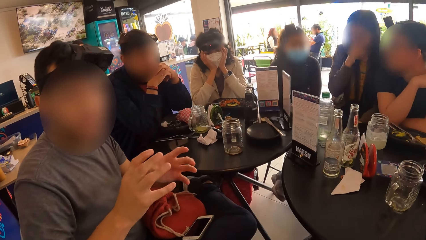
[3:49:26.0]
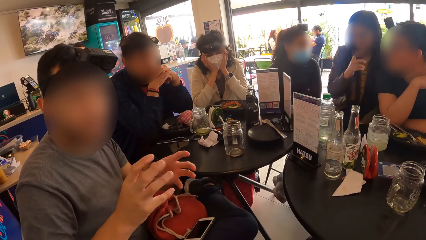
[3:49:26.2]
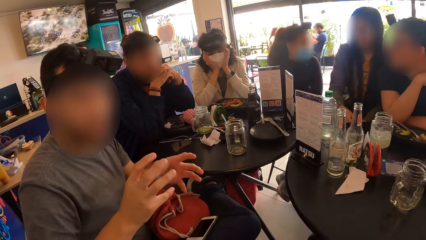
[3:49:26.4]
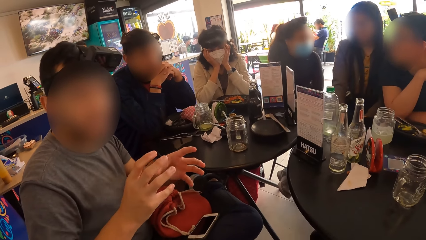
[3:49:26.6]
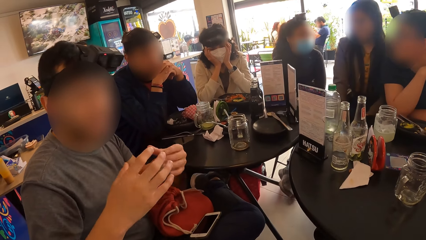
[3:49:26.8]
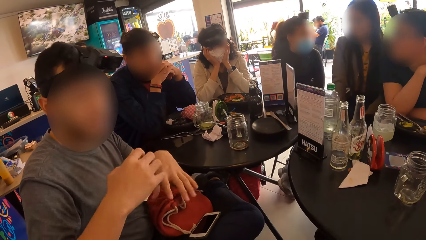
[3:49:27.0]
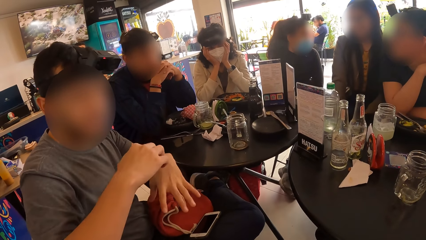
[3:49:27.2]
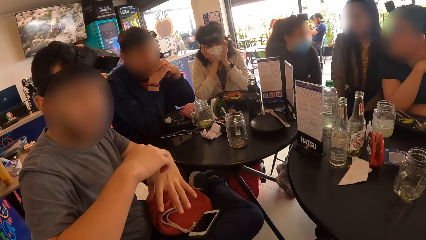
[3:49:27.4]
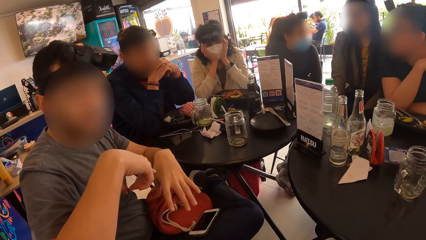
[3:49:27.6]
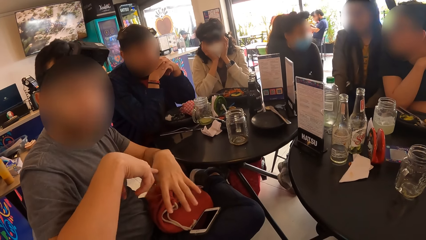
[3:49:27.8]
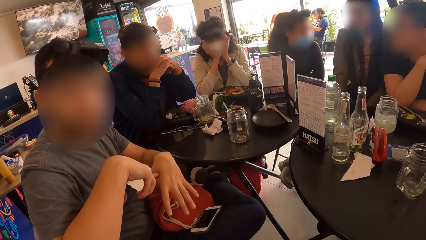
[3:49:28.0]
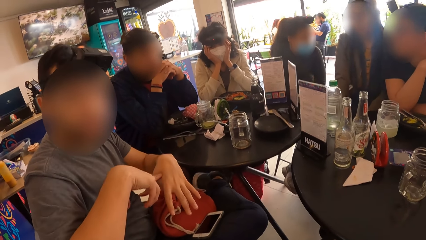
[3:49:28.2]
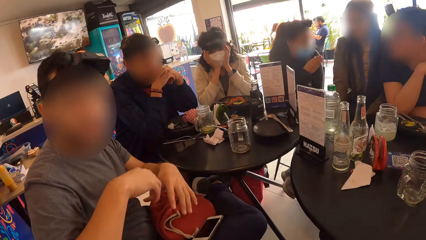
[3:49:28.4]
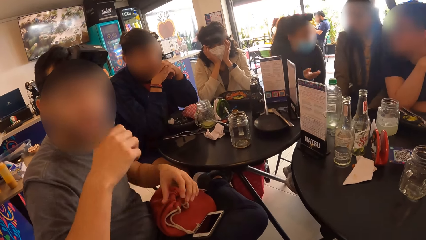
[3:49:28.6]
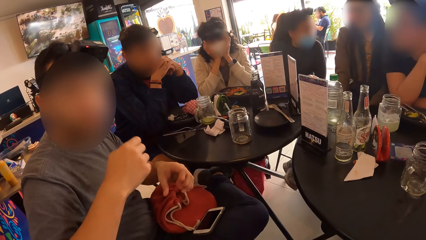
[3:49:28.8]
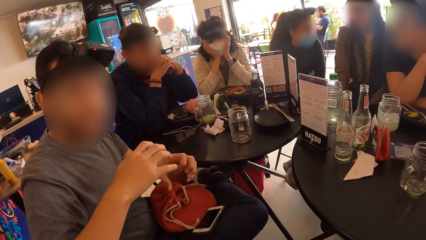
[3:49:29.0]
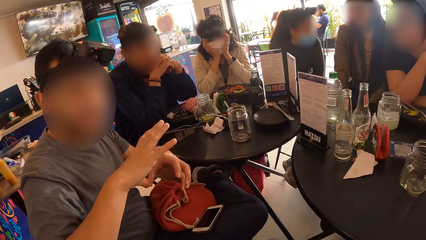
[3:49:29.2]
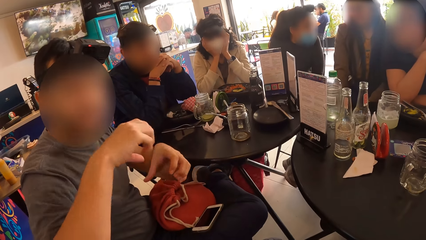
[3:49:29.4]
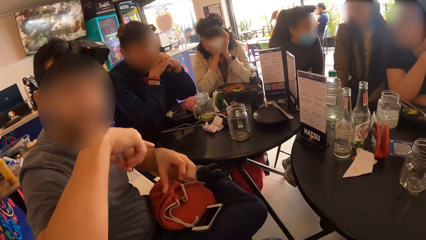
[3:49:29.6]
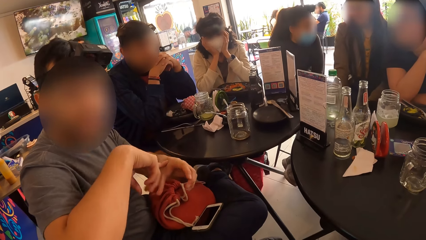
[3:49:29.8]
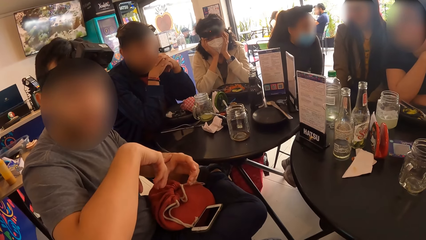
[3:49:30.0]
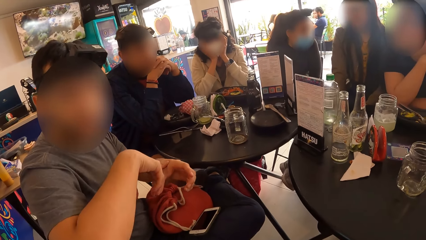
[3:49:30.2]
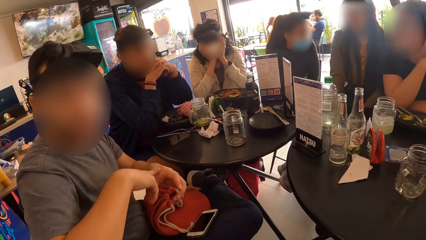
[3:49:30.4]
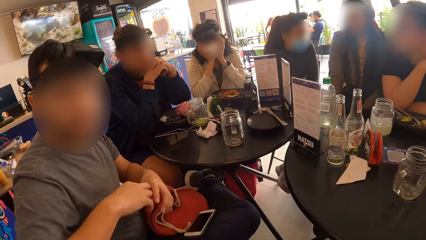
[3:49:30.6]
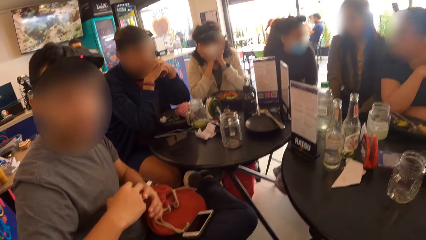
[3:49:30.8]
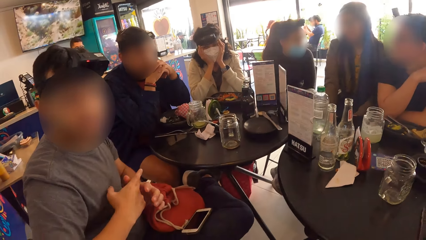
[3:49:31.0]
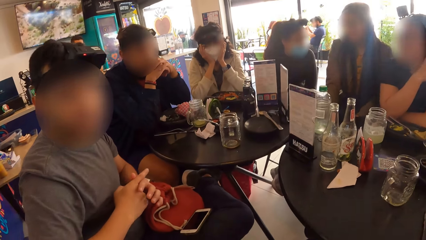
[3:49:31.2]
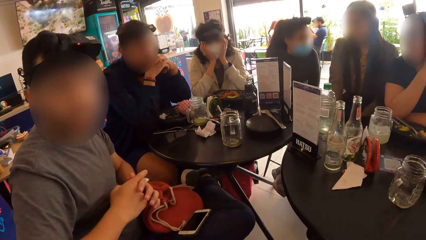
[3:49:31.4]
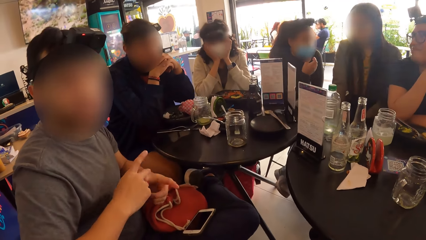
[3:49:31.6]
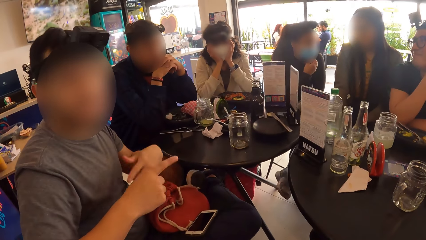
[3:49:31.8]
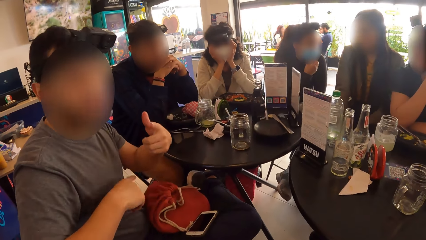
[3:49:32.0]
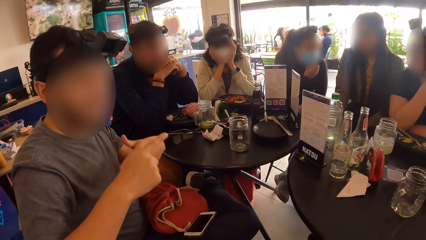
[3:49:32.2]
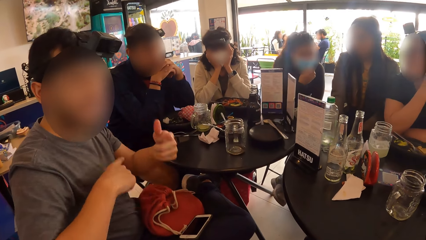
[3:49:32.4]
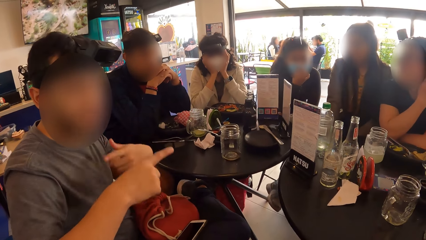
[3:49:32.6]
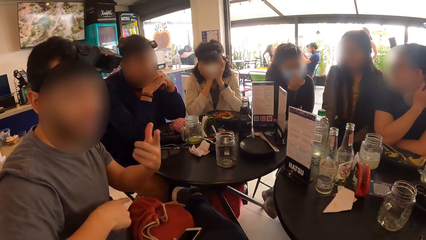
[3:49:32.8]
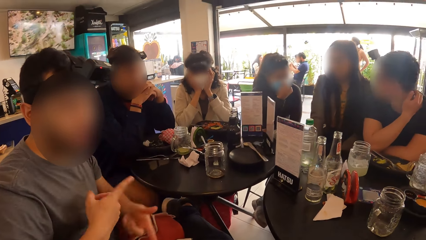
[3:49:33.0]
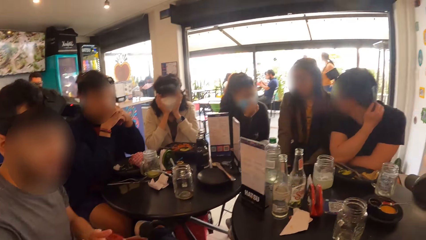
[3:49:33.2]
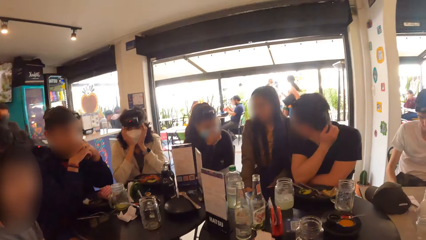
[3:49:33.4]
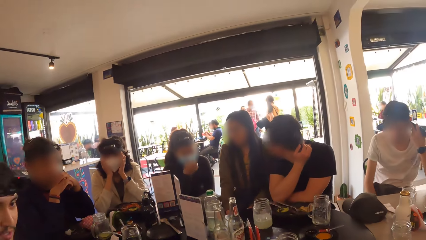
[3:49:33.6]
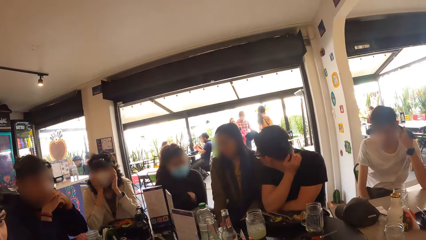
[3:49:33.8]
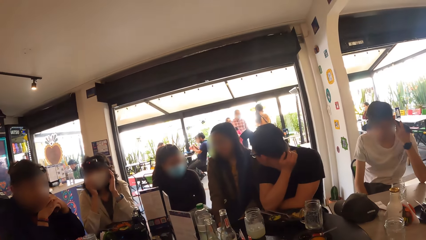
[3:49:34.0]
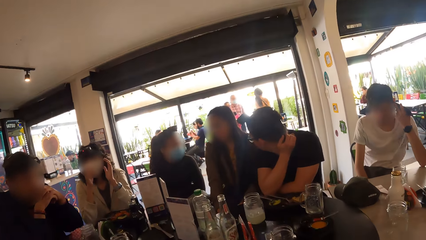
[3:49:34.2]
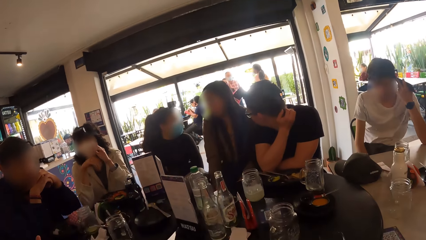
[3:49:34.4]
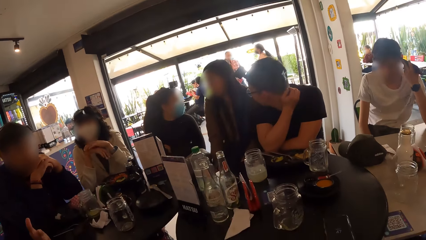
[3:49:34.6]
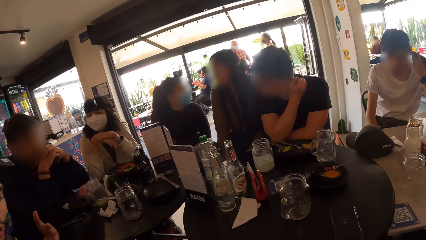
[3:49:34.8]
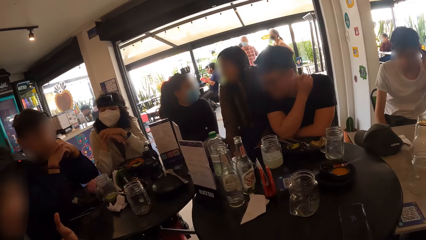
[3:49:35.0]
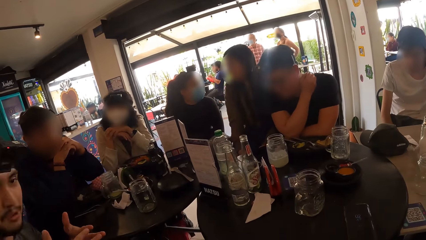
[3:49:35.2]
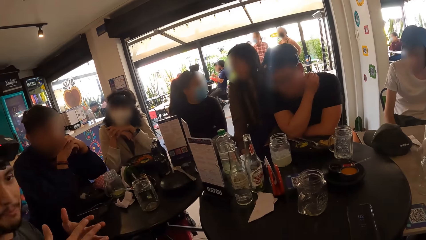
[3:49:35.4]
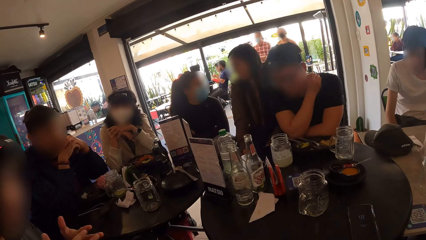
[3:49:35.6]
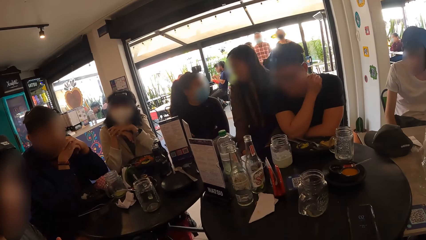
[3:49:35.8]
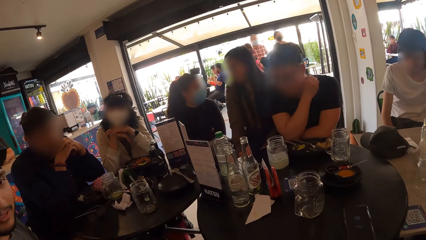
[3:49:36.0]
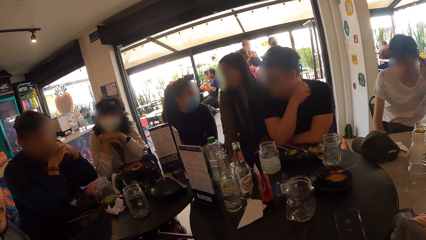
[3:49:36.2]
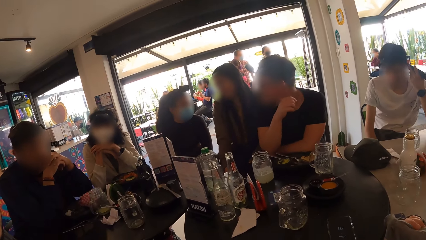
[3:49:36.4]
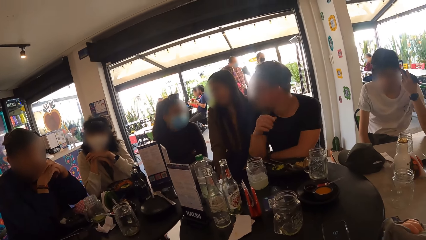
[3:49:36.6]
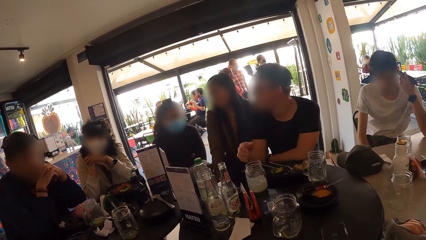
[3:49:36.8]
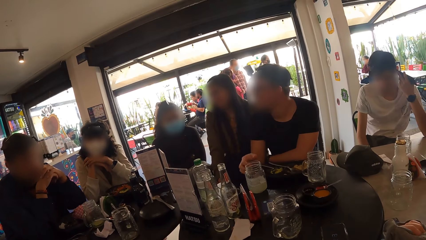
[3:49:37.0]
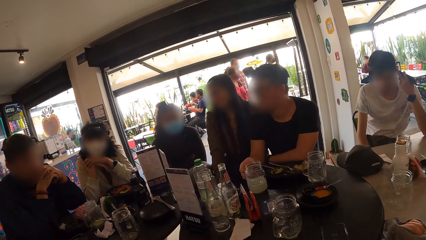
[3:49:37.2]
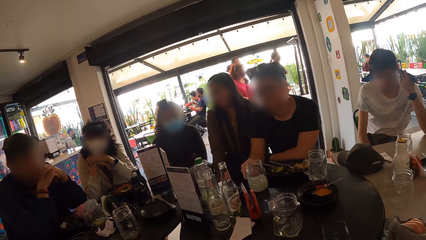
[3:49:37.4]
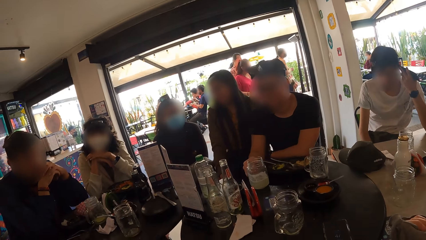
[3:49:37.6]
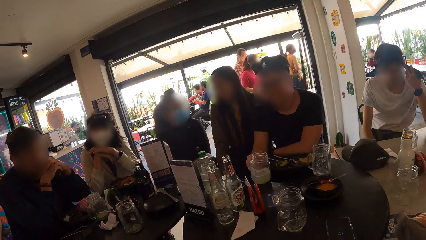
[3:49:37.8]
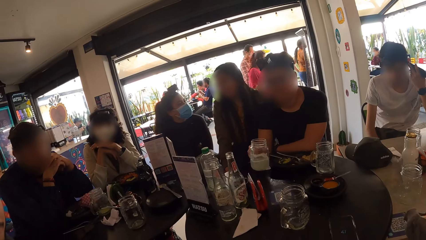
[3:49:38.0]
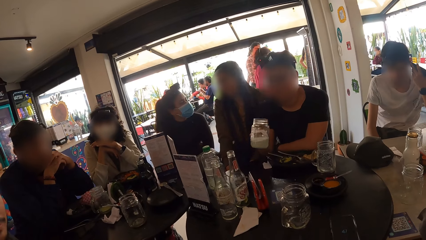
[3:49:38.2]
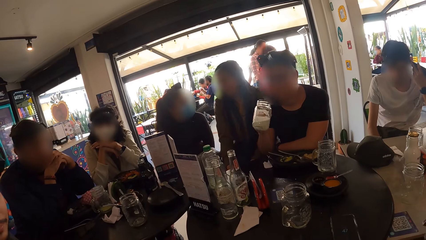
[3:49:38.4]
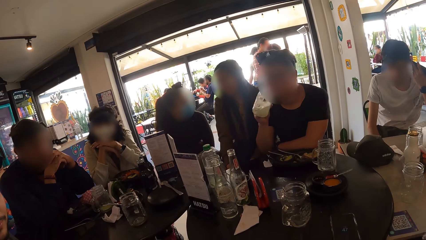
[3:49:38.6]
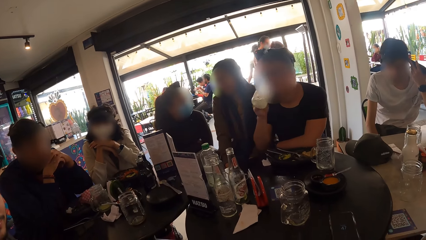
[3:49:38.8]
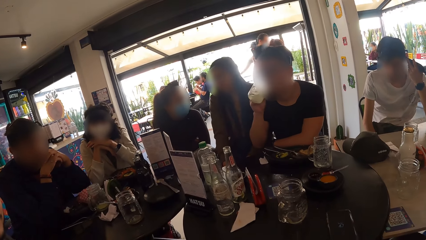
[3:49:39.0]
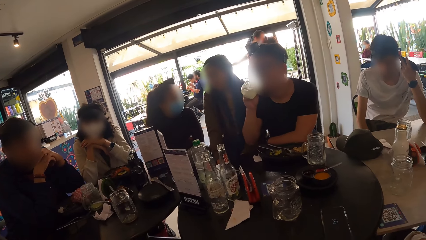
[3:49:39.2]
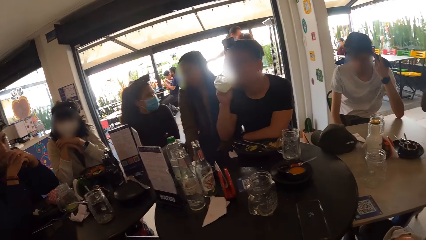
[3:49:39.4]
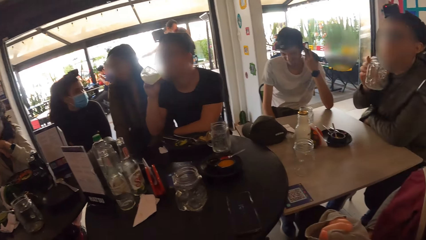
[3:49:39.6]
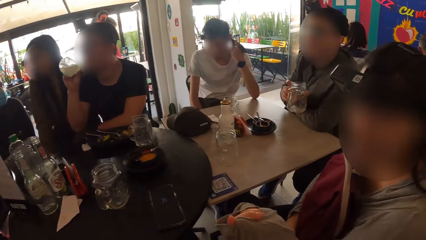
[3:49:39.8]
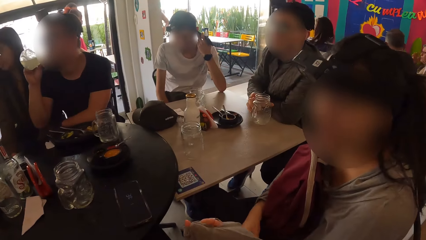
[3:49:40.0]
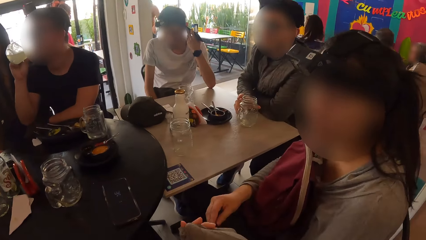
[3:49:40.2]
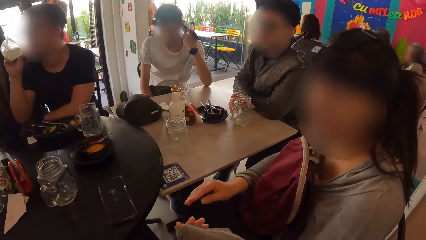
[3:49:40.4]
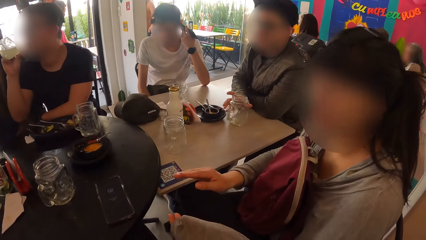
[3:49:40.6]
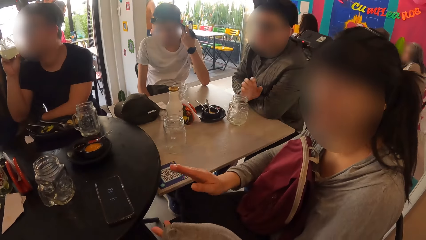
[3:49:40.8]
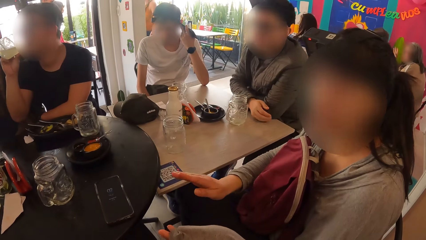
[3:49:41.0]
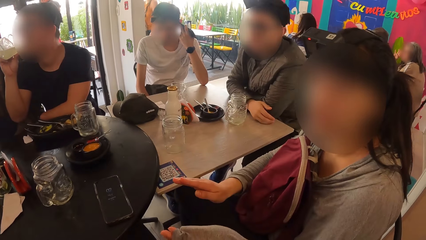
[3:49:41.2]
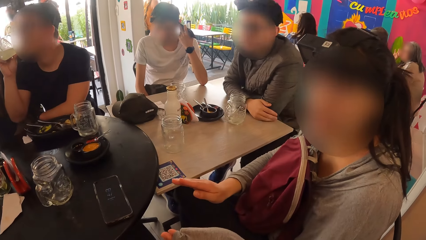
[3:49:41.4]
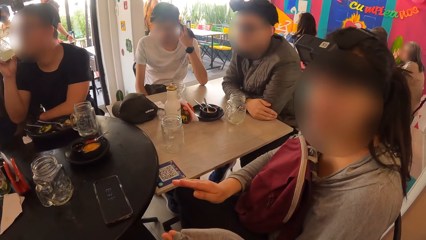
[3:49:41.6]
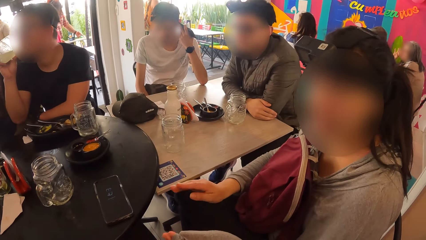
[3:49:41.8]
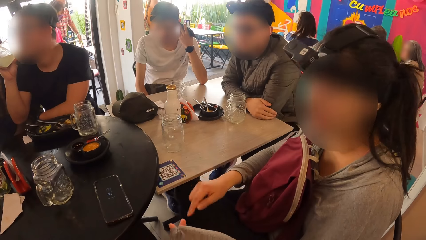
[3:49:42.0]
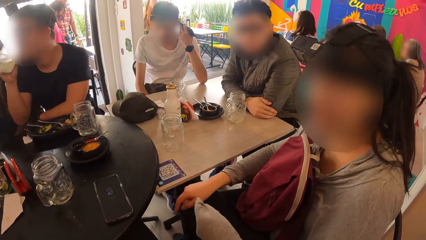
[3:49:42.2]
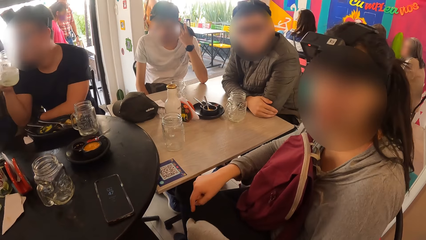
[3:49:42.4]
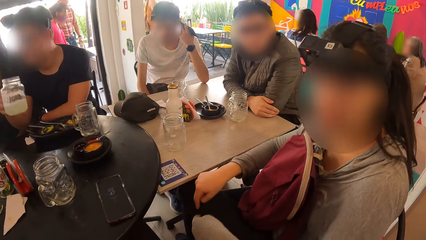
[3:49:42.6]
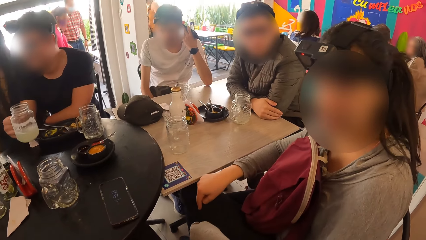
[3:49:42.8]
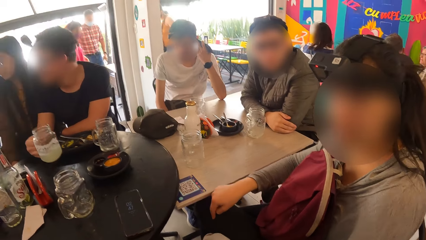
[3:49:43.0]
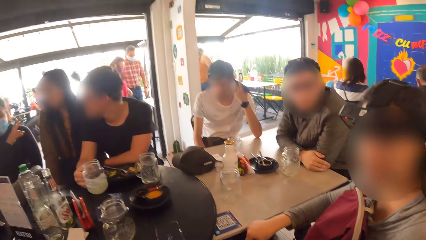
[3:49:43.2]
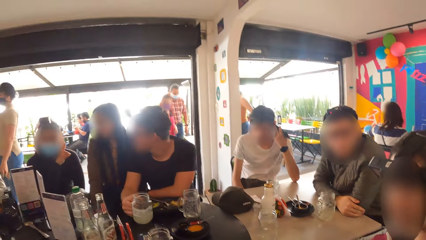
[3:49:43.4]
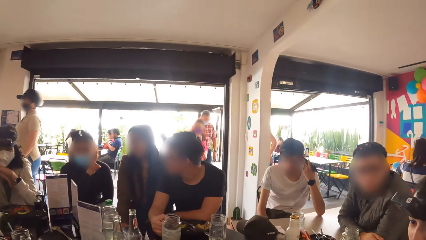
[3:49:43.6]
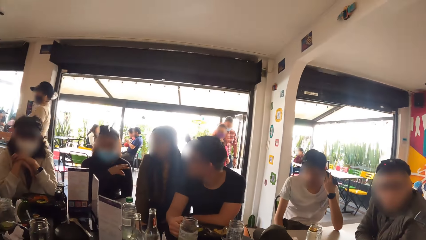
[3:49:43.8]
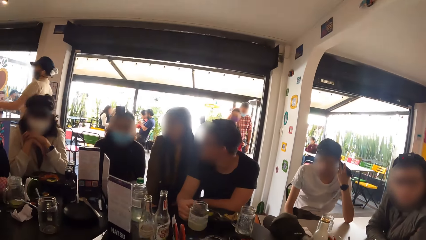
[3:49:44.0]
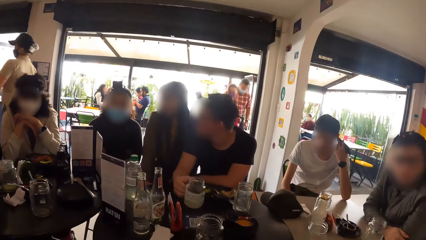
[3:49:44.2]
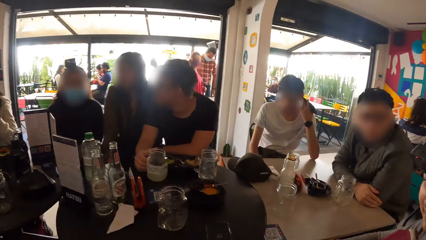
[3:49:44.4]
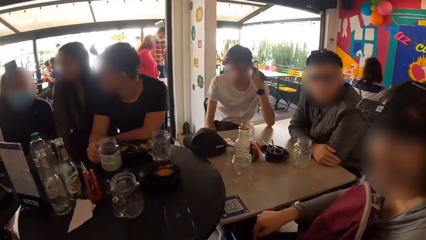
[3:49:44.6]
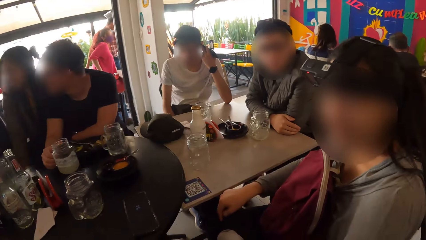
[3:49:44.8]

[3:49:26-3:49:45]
A man holds the mobile phone to his ear with his left hand. The camera wearer stares at the table. Another man picks up the cup from the table with his right hand and drinks from the cup in his right hand. The camera wearer turns towards a woman. A third man drops the cup on the table with his right hand. The woman interacts with the camera wearer. The second man drops the cup on the table with his right hand.
